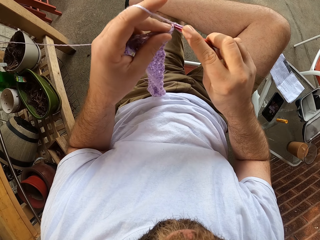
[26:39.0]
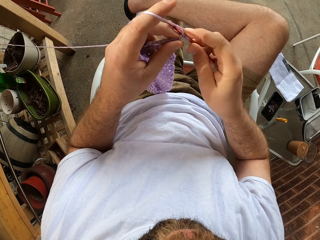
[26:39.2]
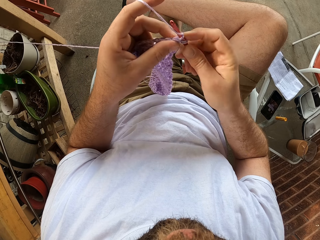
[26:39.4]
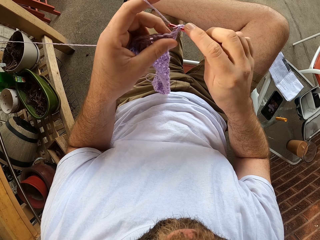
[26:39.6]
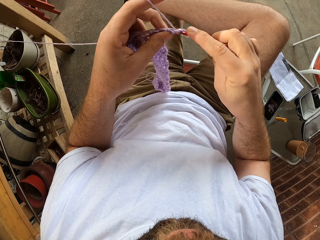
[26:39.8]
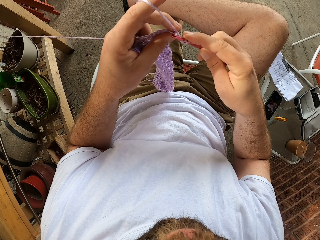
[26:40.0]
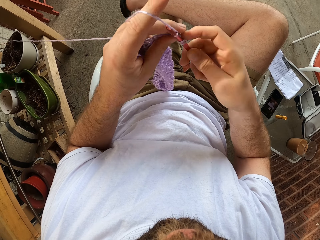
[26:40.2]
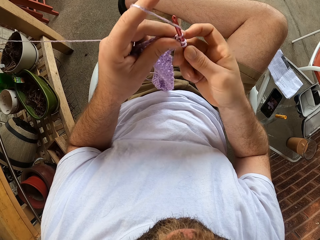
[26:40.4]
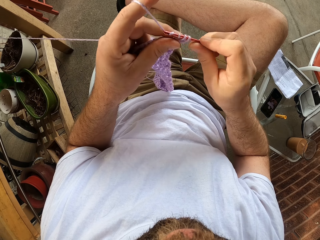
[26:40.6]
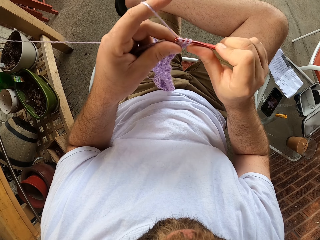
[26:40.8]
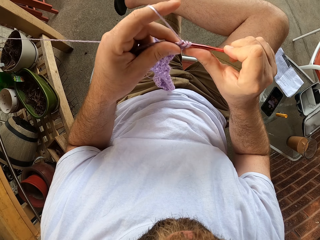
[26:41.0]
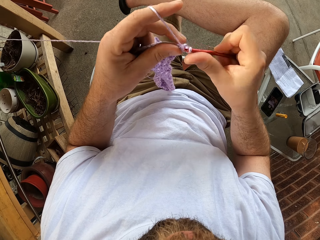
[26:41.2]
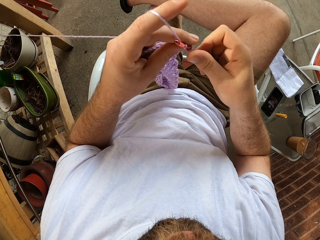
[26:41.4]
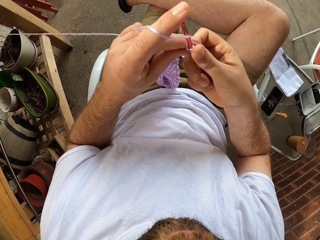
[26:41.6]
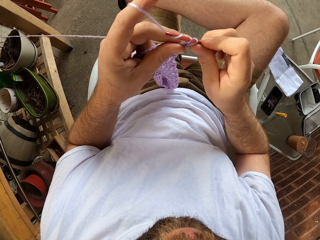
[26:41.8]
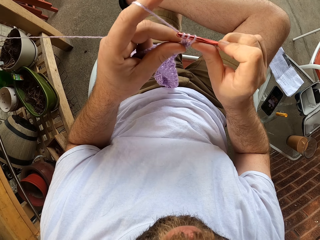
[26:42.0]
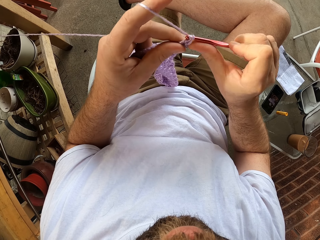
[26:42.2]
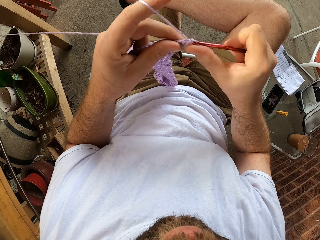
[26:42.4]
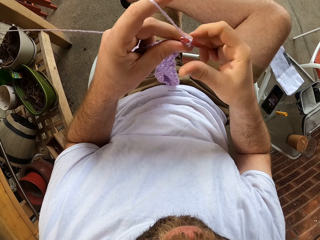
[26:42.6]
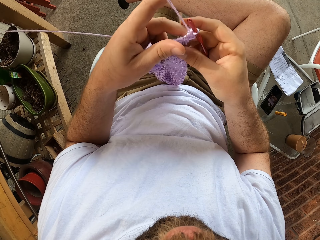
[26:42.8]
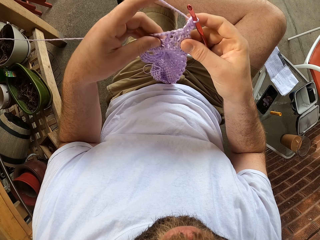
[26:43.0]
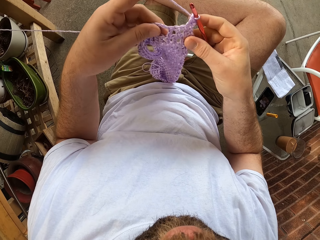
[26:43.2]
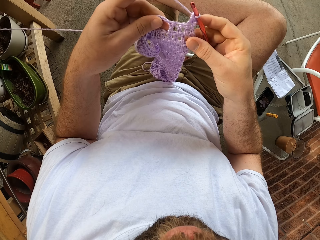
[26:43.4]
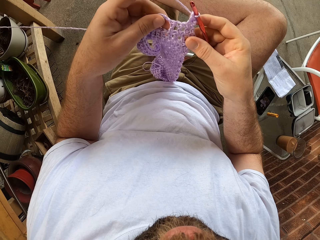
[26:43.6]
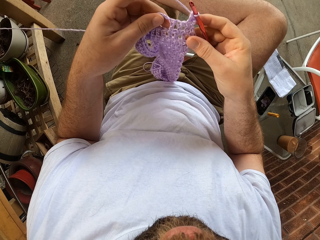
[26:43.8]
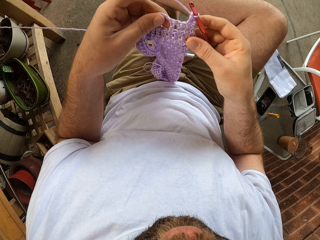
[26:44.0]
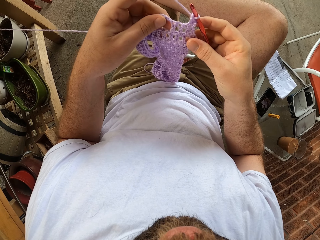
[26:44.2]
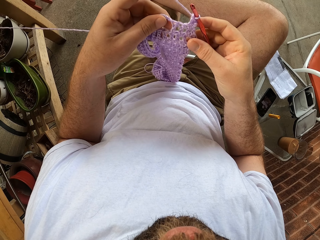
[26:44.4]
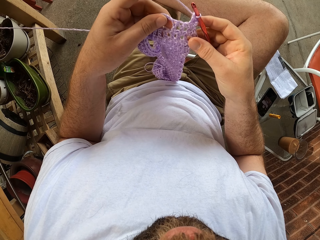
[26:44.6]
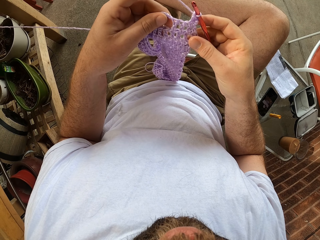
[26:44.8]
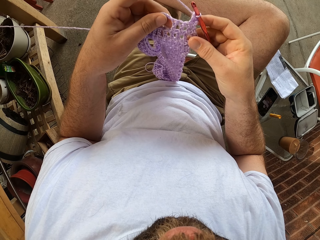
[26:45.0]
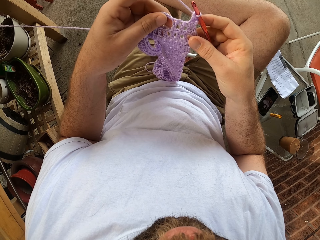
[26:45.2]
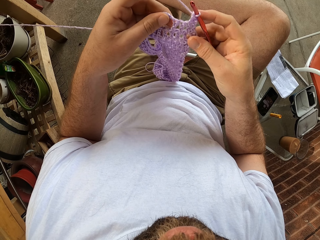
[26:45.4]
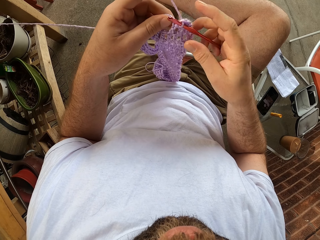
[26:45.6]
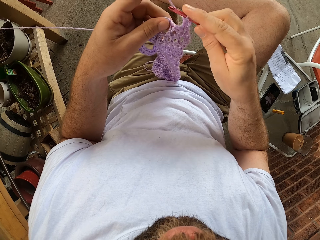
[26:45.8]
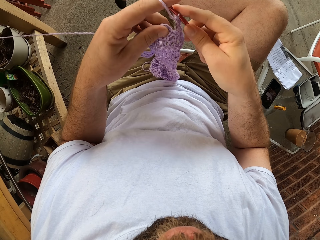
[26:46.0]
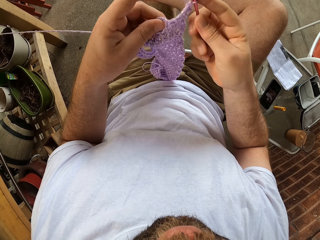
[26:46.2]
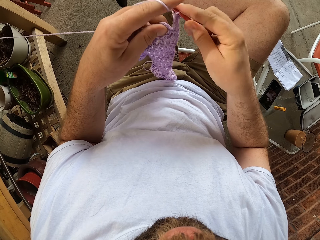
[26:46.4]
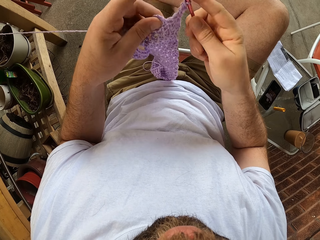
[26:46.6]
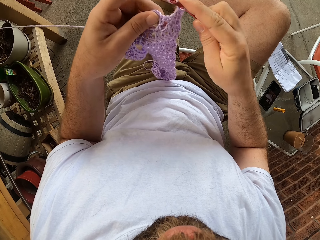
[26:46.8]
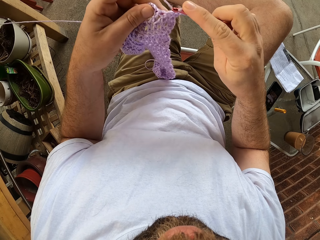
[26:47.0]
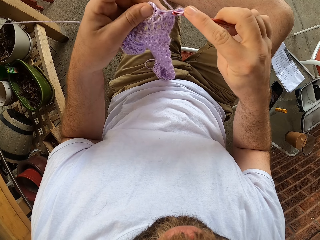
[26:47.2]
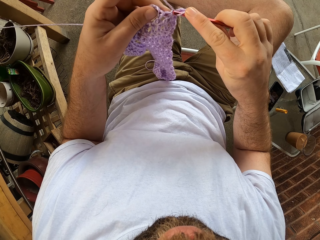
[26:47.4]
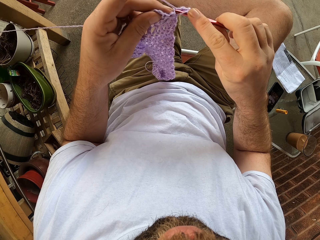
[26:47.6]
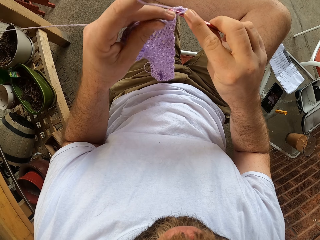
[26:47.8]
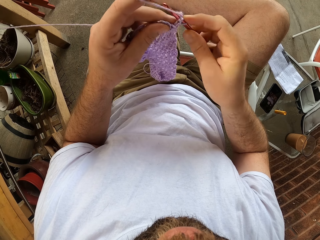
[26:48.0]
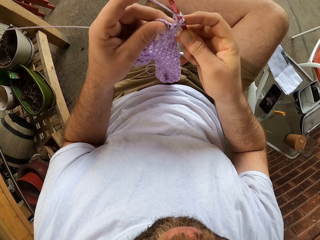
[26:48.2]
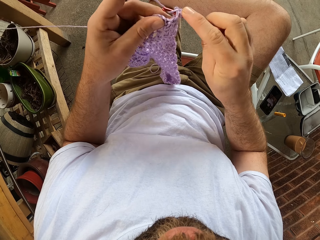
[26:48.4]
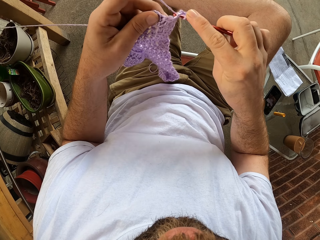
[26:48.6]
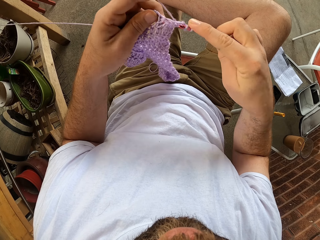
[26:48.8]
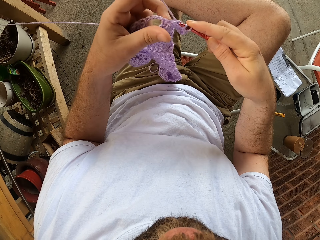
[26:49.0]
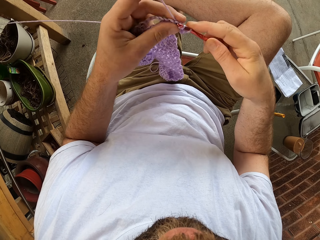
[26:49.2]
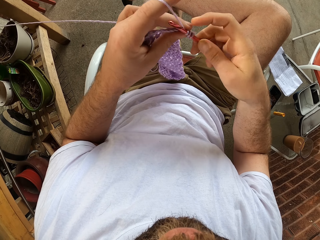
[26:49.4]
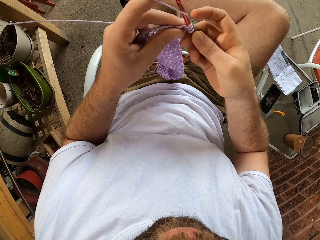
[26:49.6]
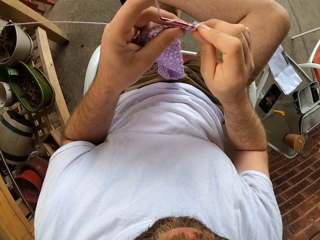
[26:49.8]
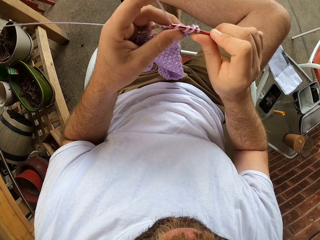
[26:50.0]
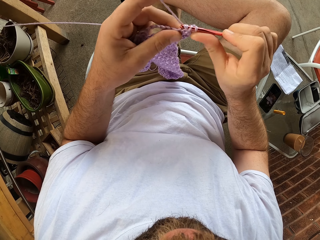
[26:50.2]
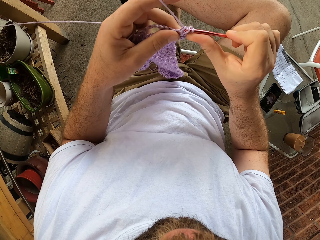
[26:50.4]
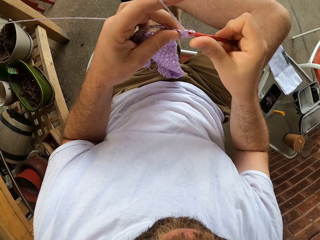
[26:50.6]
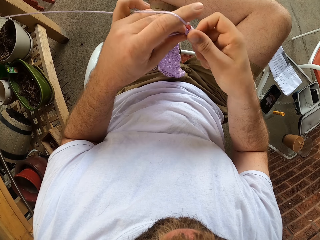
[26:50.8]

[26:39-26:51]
The camera wearer adjusts the fabric with both hands. He continues to knit the fabric with the needle in his right hand and the thread in his left hand.

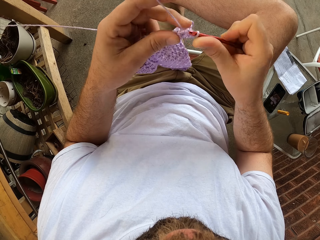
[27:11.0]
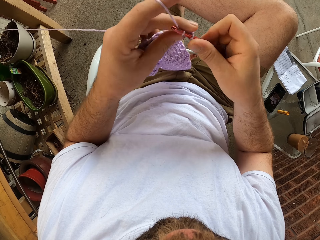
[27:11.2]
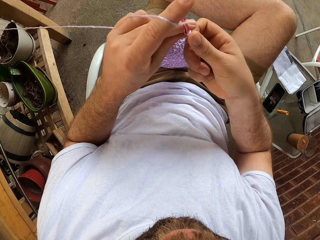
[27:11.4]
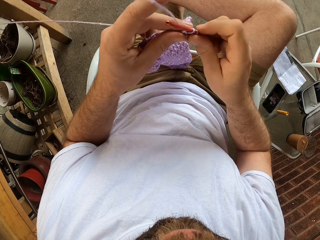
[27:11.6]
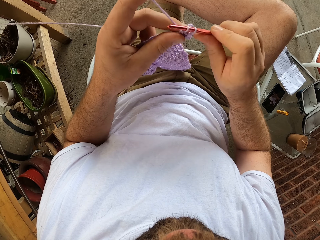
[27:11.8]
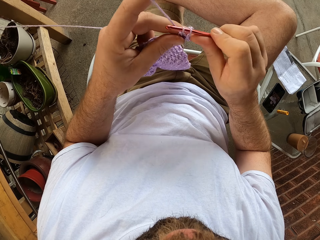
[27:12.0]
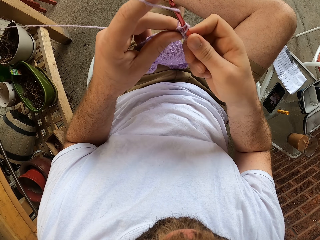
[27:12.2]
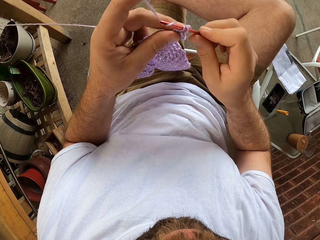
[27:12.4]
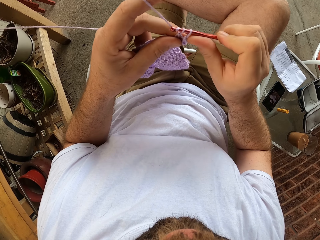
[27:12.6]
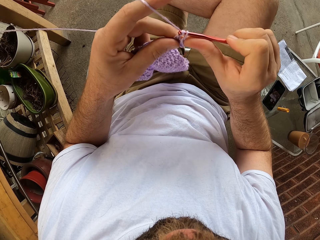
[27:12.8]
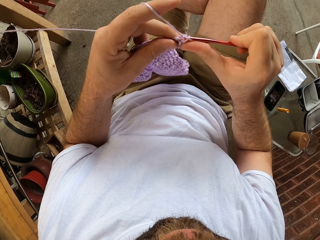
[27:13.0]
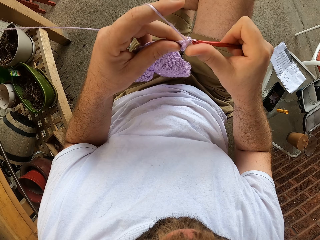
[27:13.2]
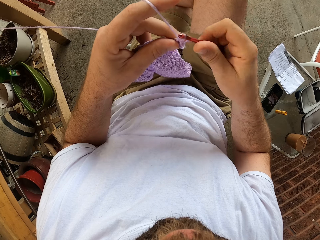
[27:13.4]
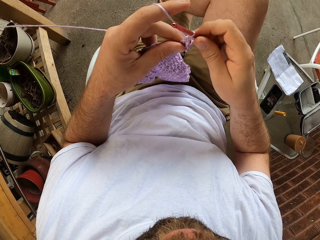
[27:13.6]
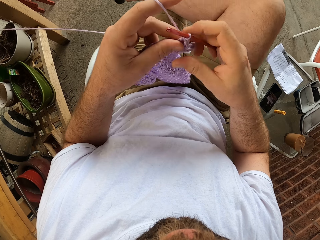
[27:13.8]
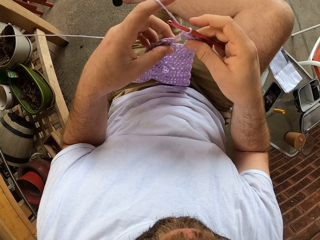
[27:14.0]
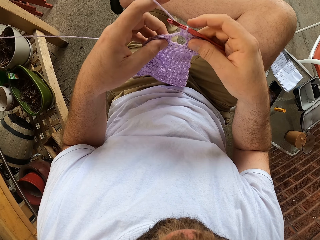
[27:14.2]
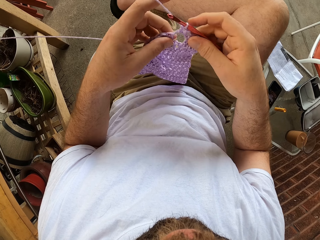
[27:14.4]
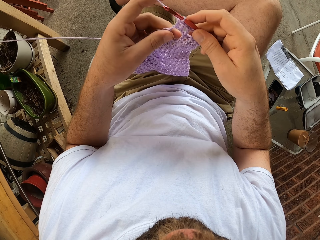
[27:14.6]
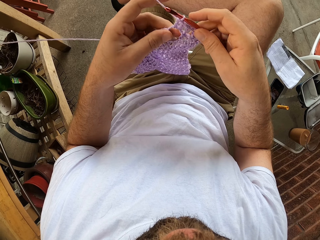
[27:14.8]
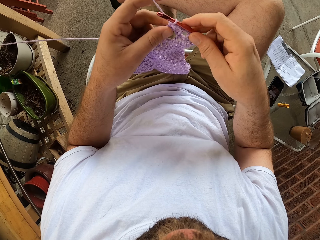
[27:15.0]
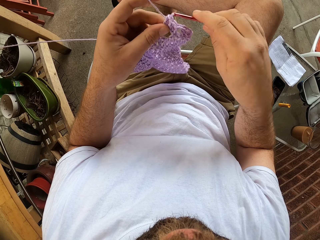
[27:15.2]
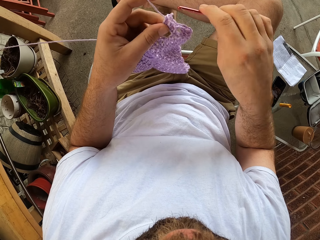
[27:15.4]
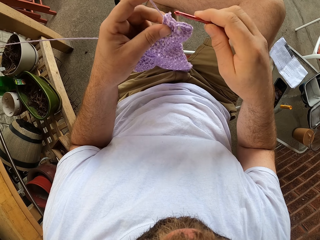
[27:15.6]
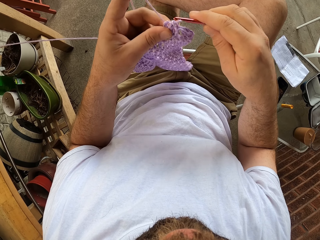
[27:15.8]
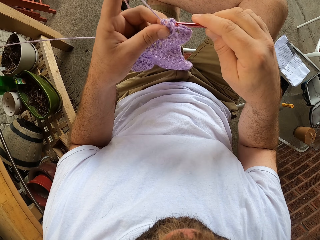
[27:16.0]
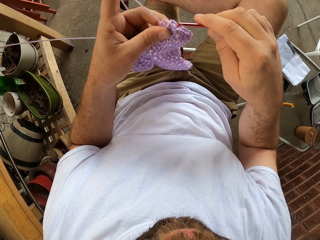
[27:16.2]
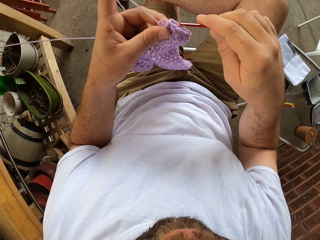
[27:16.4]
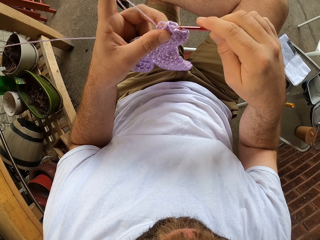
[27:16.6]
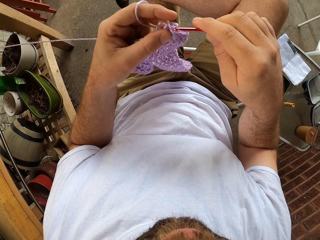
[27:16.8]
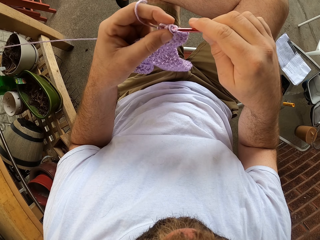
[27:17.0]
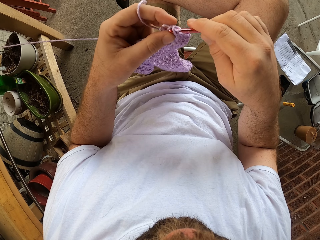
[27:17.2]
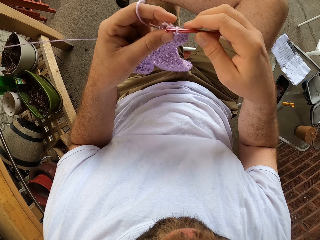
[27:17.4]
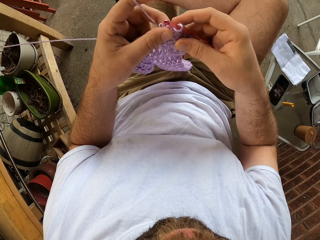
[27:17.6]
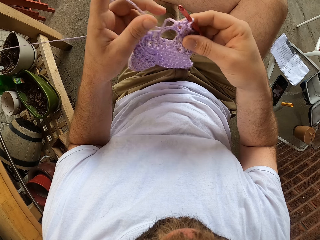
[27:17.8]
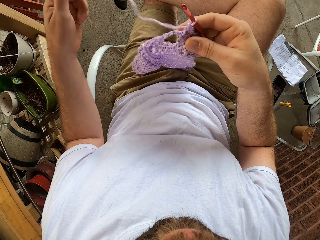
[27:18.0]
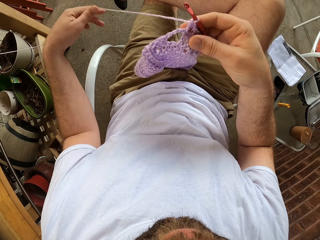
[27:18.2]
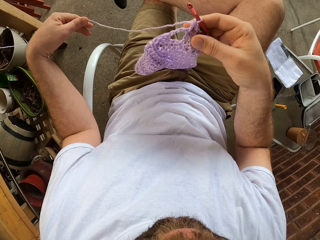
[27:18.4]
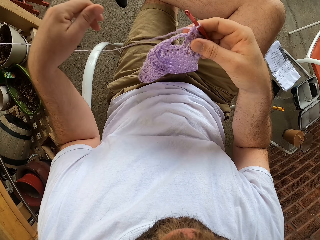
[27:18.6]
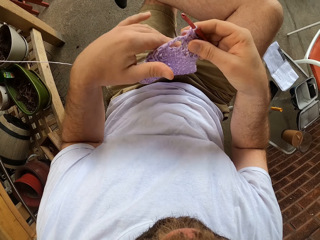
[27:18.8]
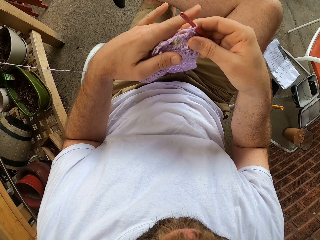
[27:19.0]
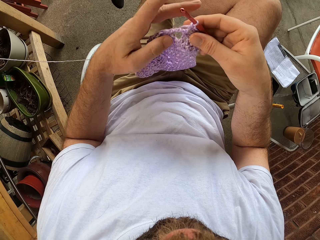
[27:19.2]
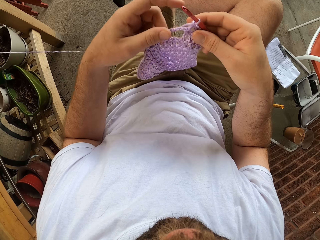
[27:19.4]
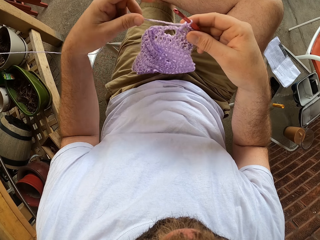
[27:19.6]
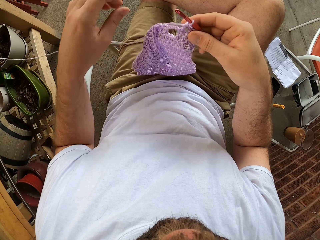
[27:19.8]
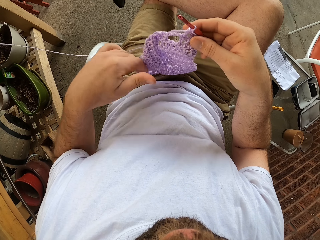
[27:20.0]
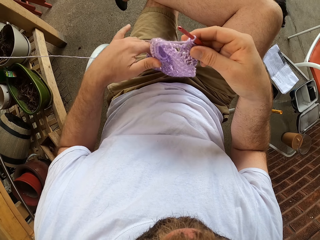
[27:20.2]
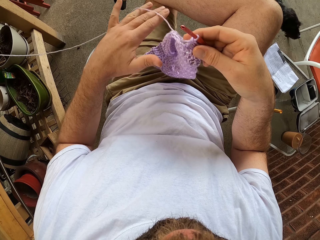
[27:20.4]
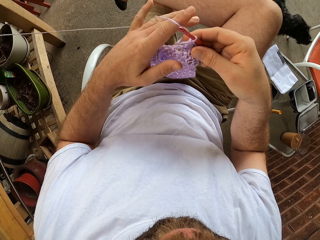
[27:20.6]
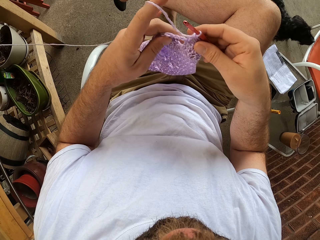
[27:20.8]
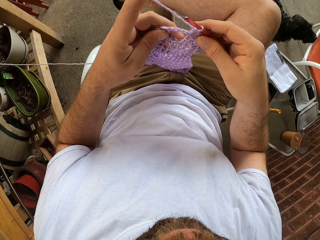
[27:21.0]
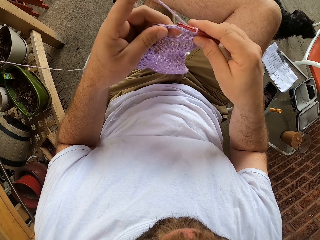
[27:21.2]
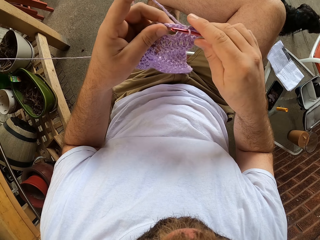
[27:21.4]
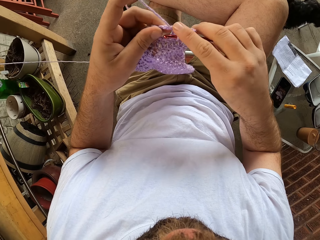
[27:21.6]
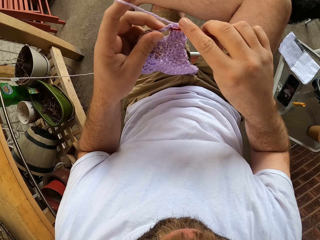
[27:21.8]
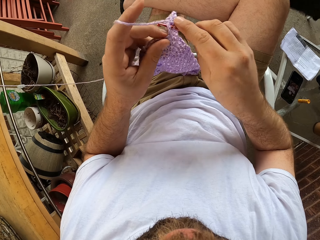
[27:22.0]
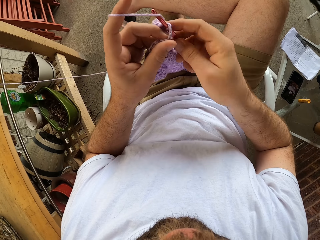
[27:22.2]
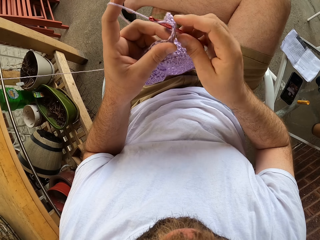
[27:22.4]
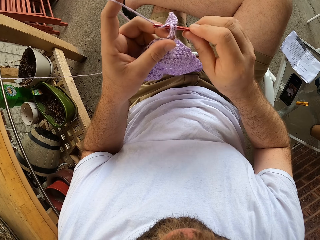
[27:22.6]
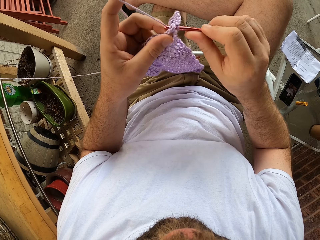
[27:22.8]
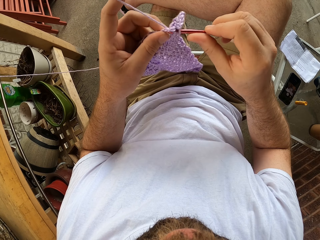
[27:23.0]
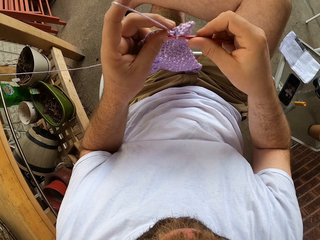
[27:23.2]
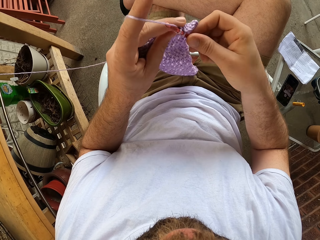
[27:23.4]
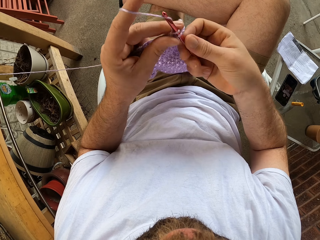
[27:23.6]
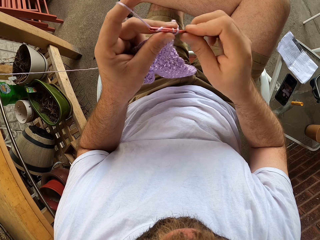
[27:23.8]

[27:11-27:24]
The camera wearer moves a leg. He puts the crochet on a yarn cord. He releases the yarn from his left hand, holds the yarn with his left hand, and knits with the yarn and the crochet hook.
